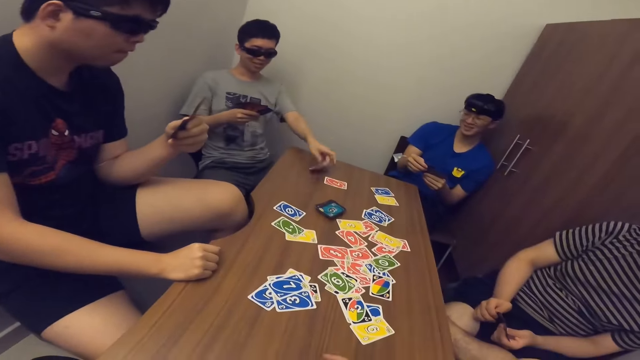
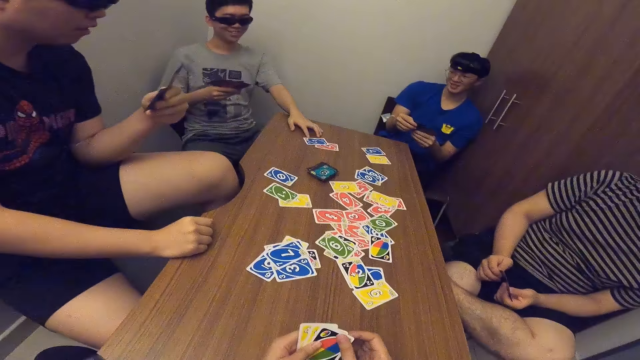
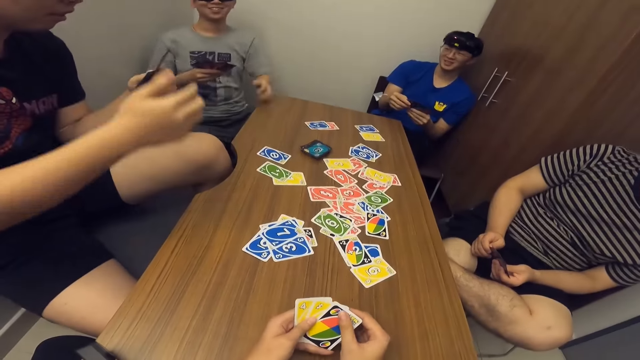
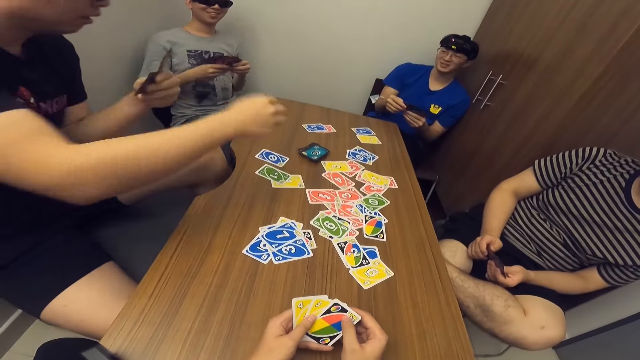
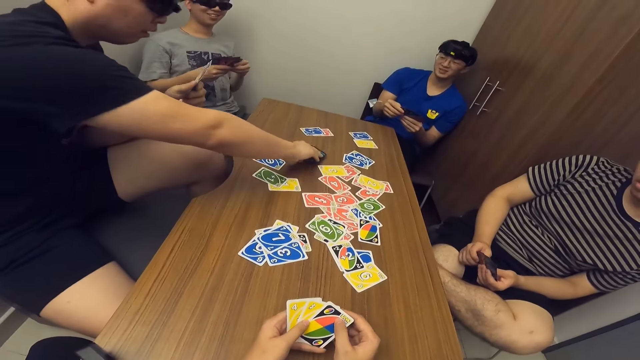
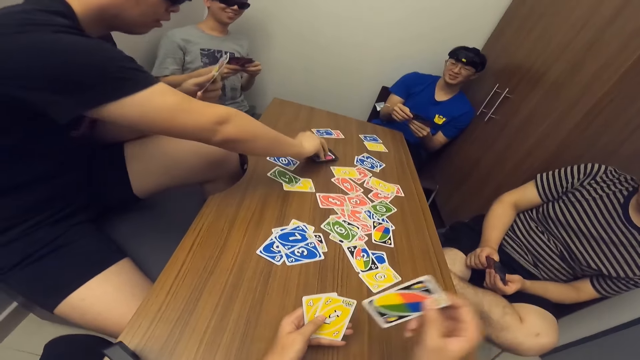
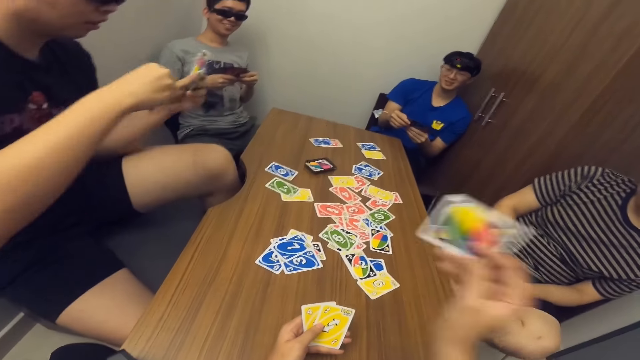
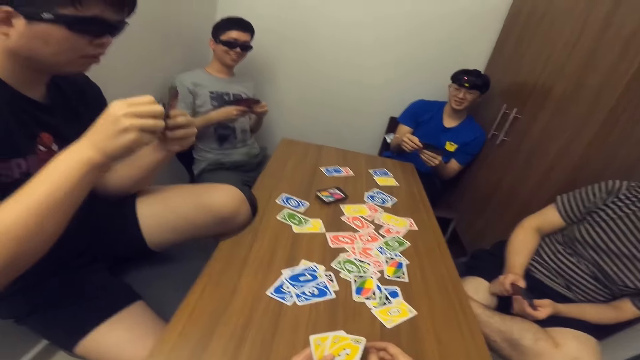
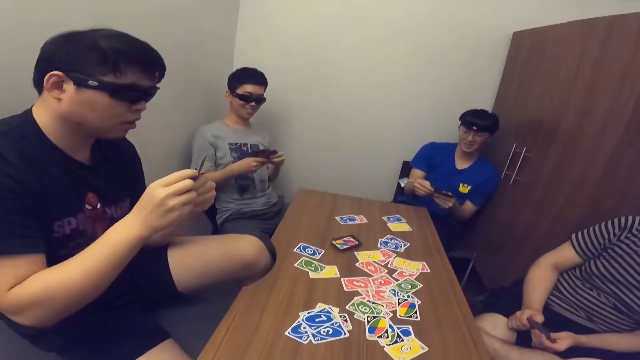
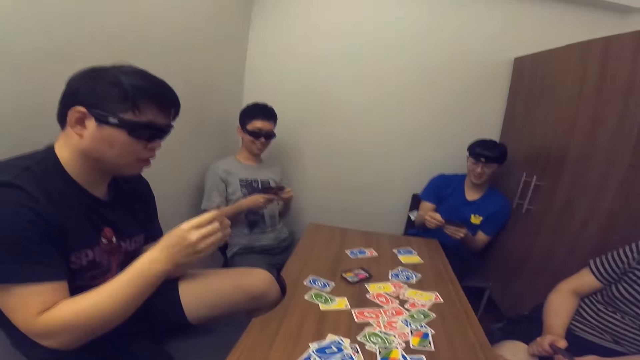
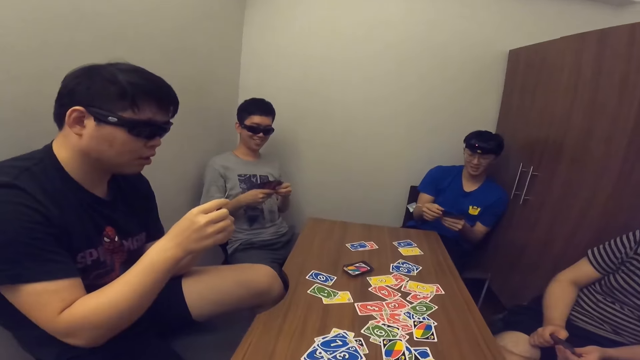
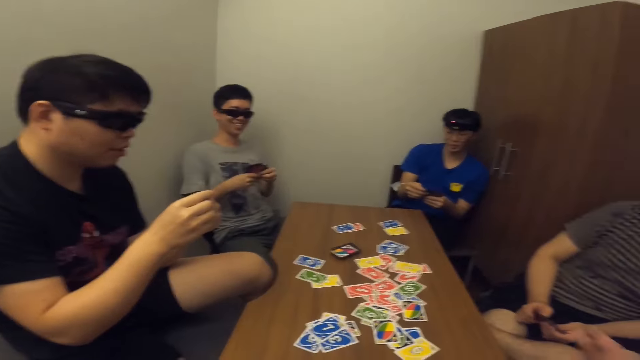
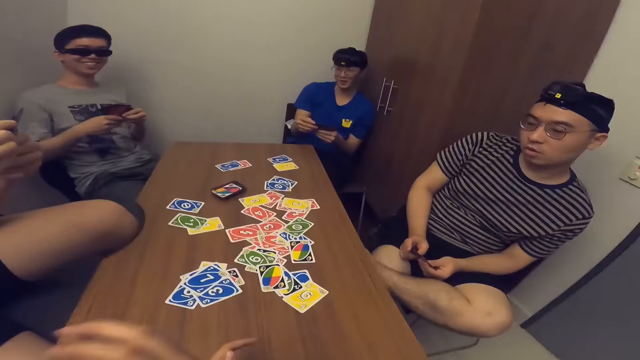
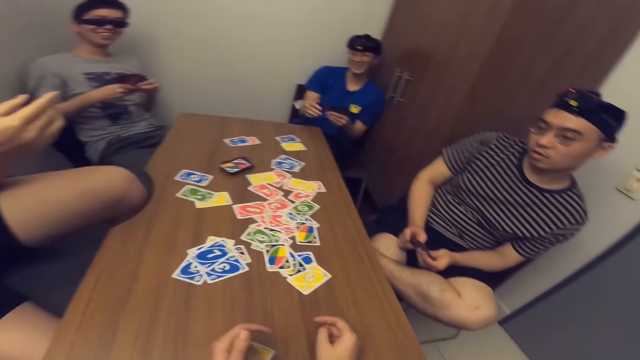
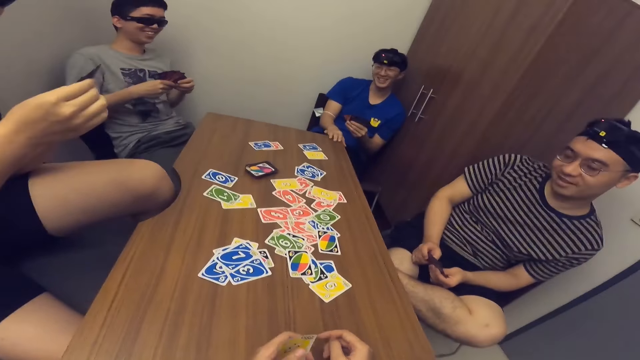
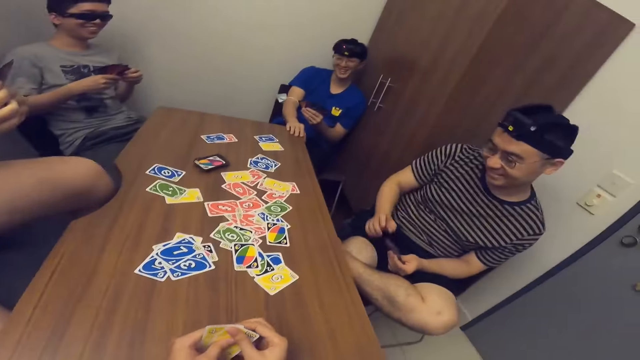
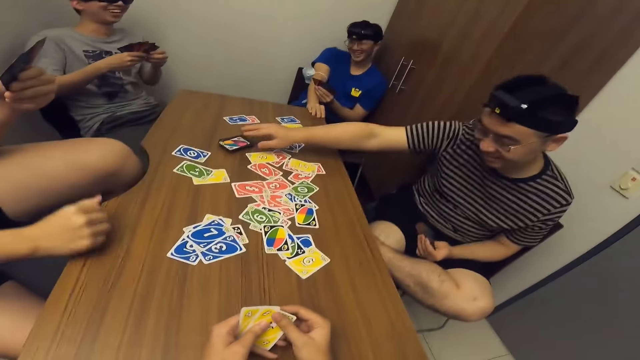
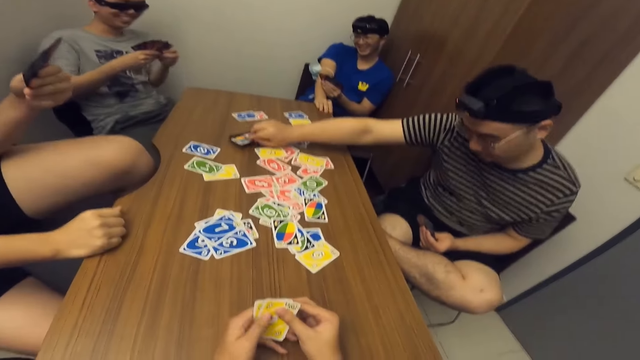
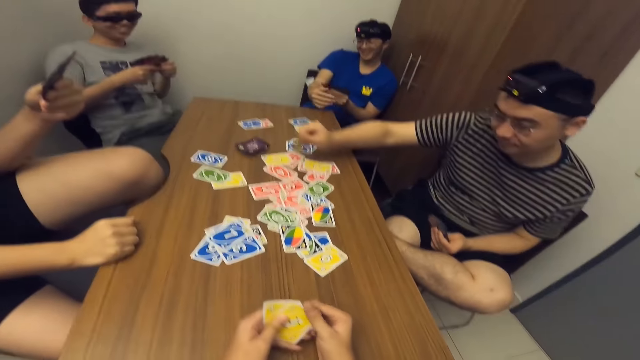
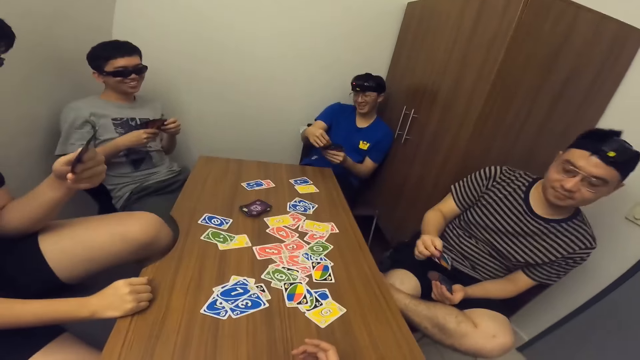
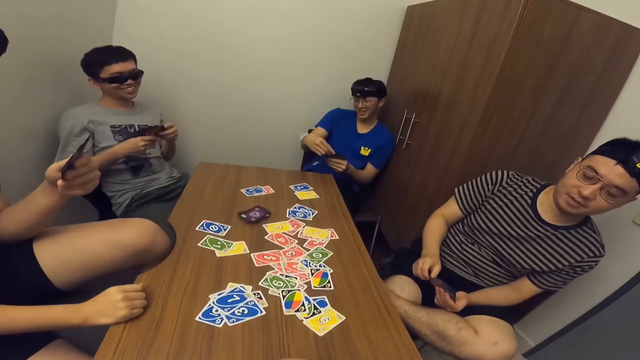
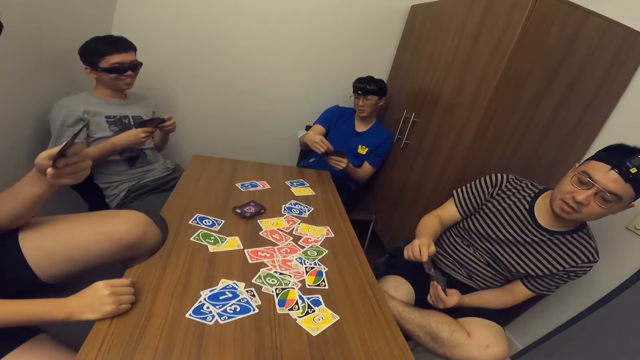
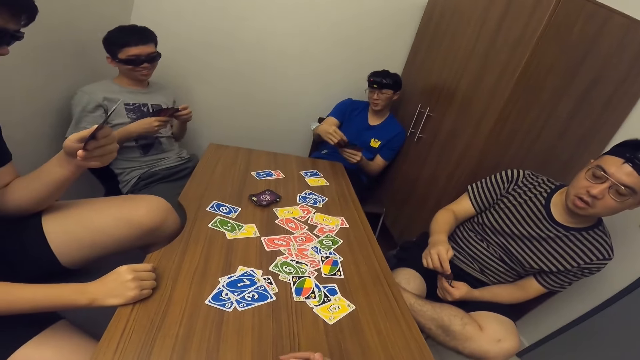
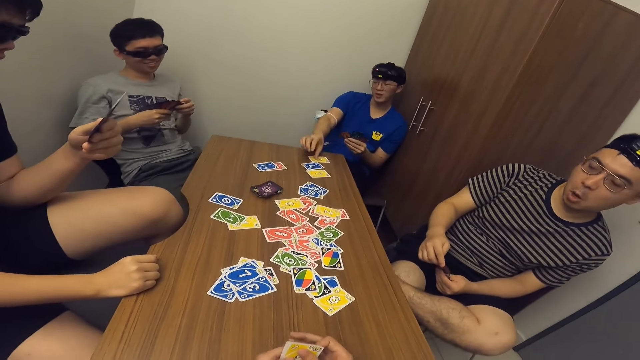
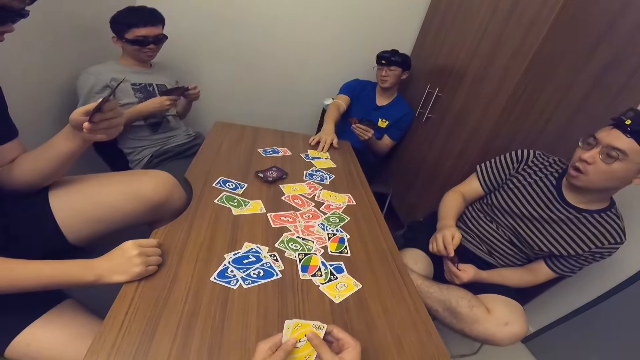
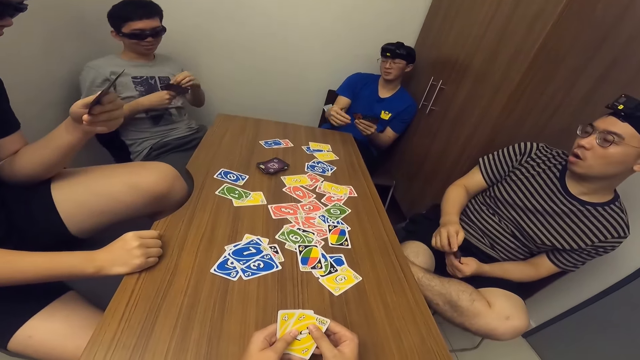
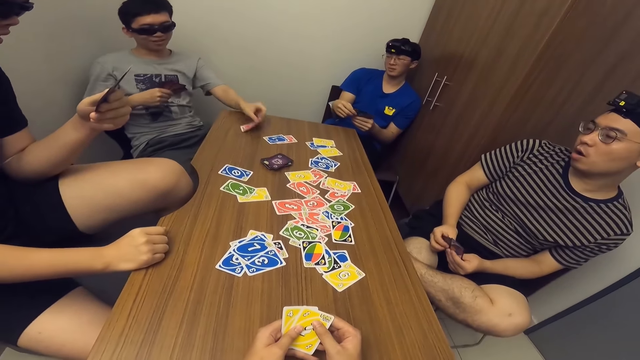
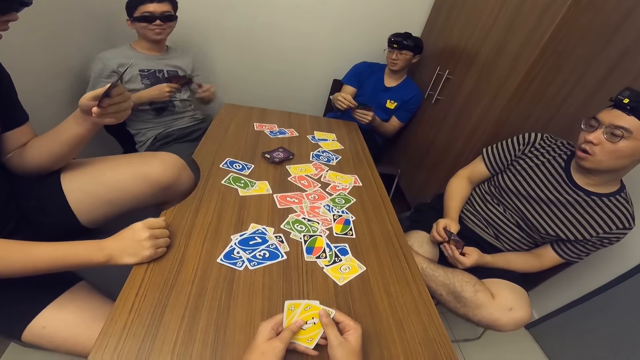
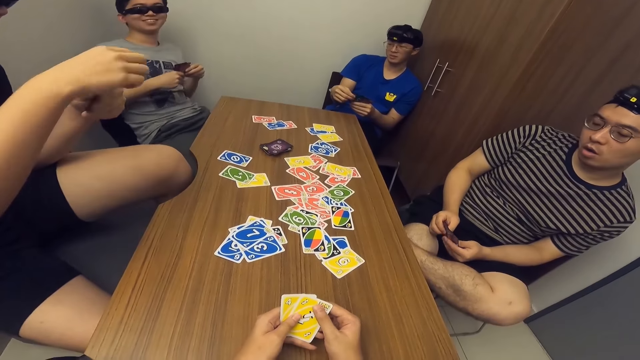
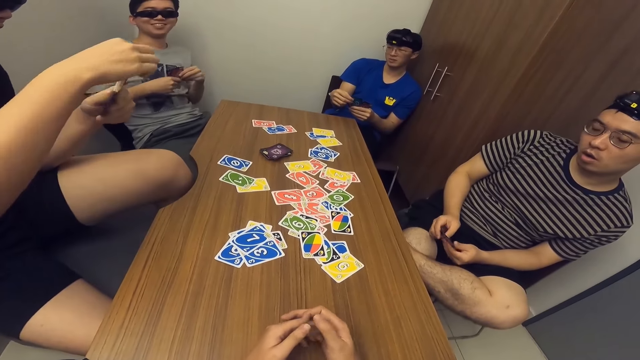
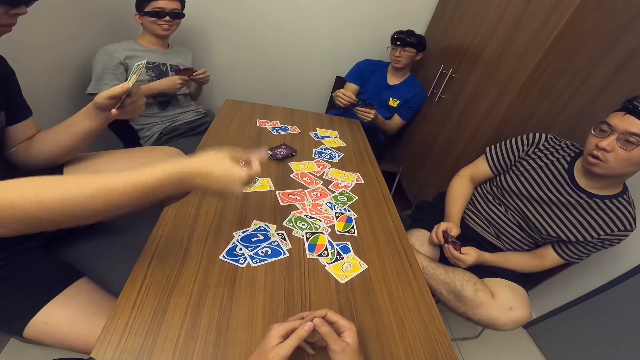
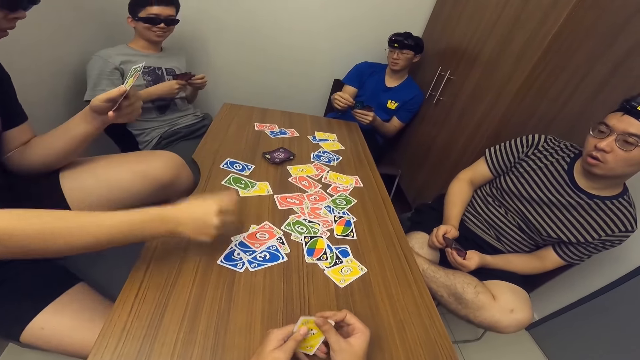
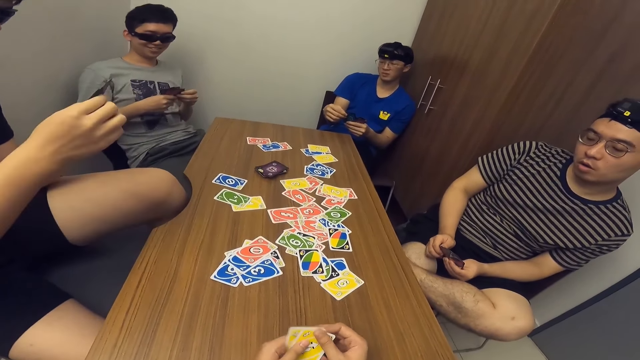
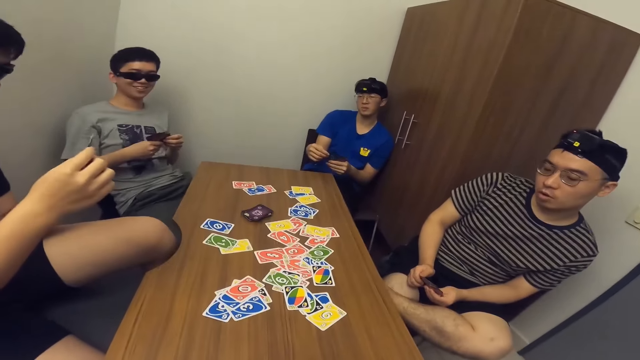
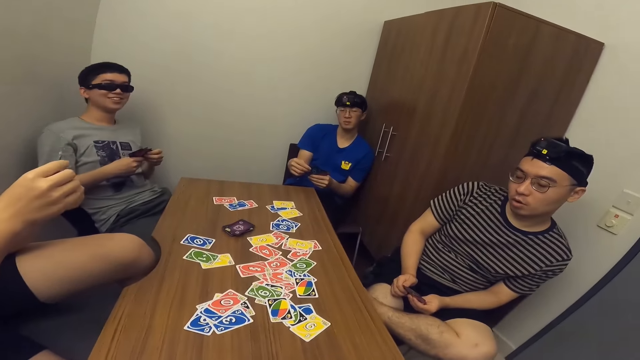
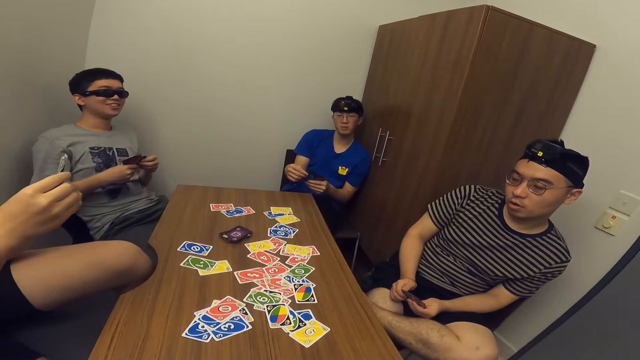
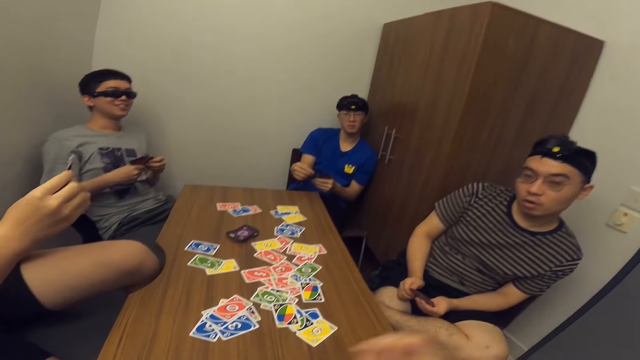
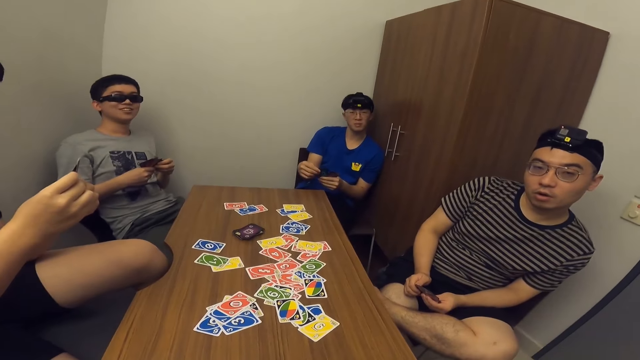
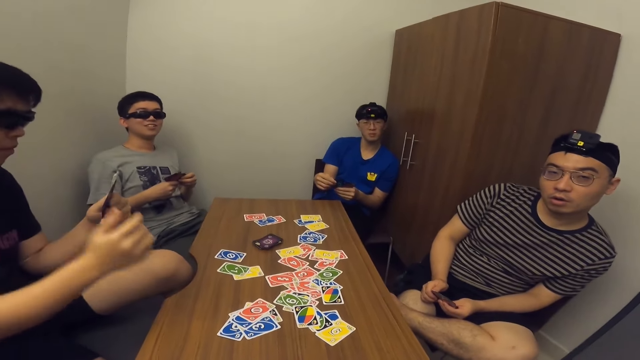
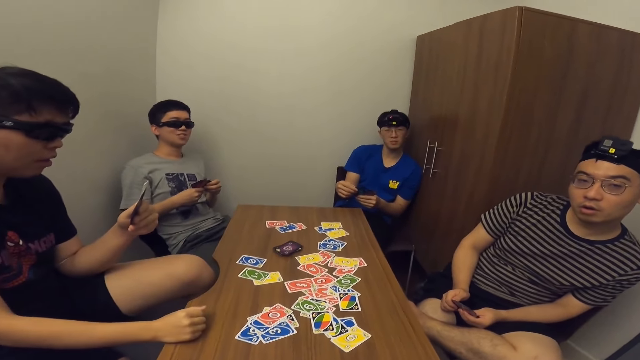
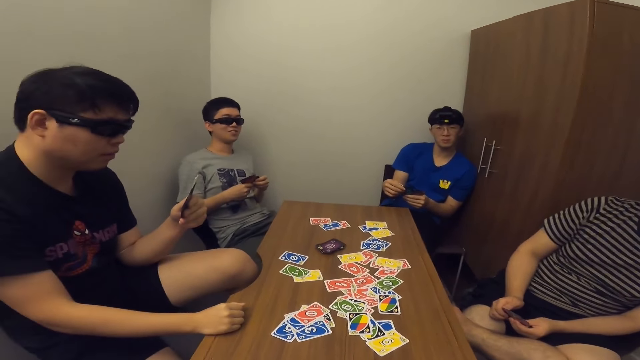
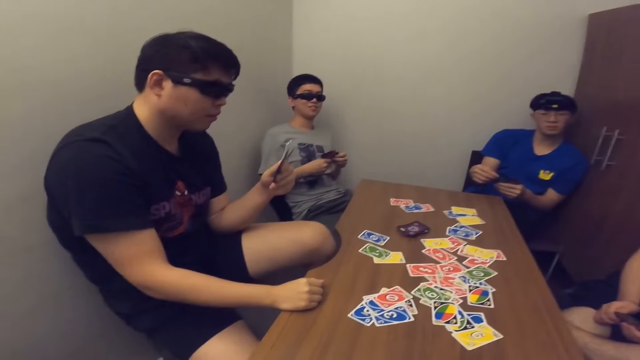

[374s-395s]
A man drops a card in his hand on the table. Another man picks a card from the stack of cards on the table. The camera wearer drops a card in his hand on the table. A third man picks a card from the stack of cards on the table. A fourth man drops a card in his hand on the table. The first man drops a card in his hand on the table. The second man drops a card in his hand on the table.
